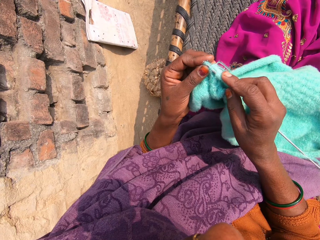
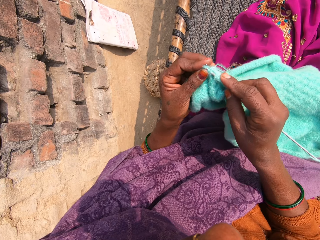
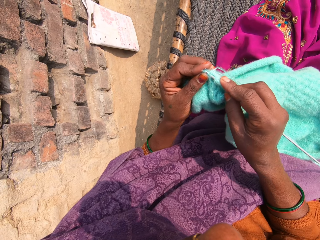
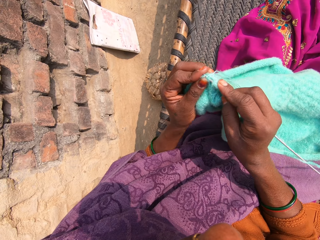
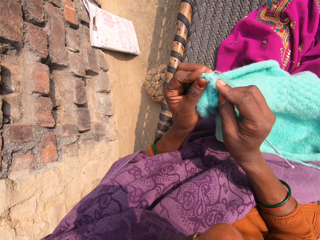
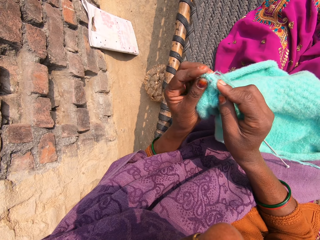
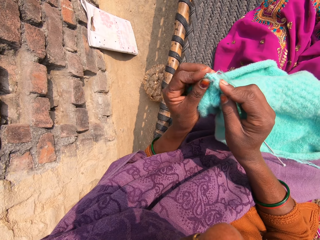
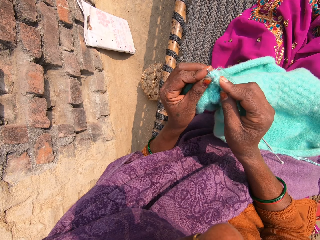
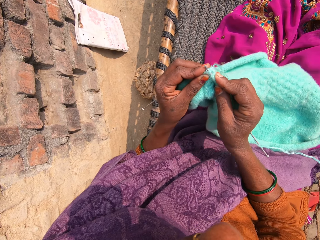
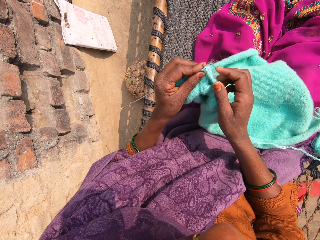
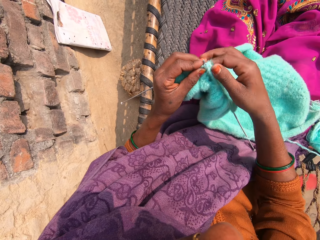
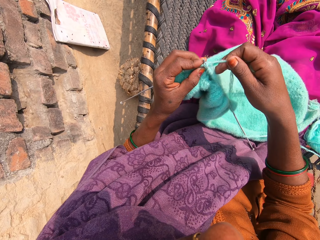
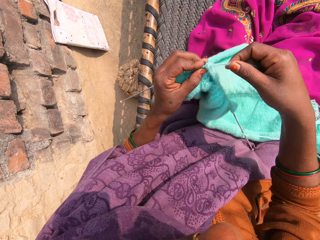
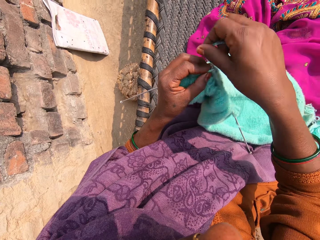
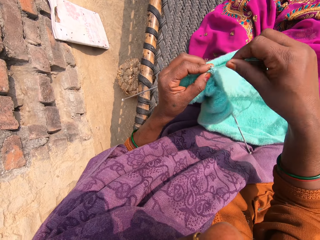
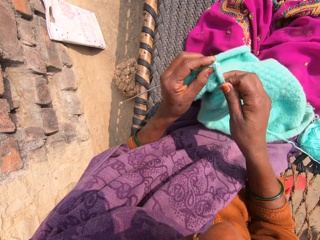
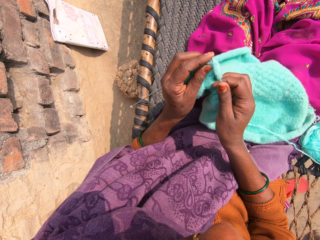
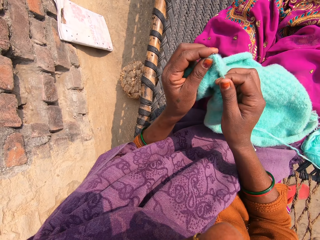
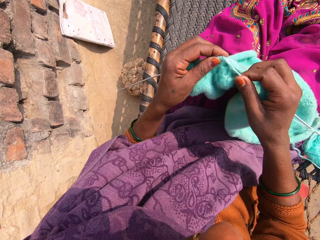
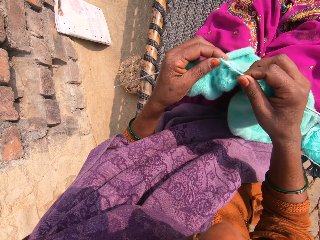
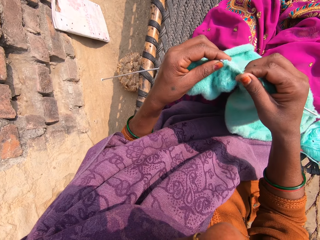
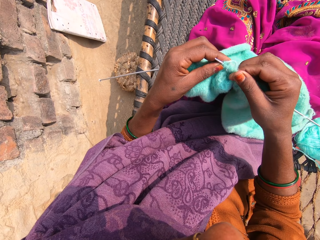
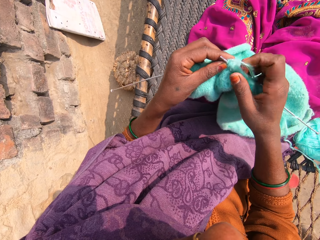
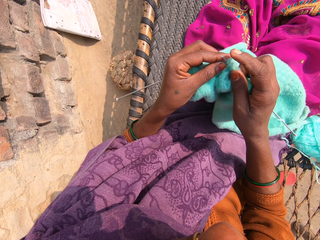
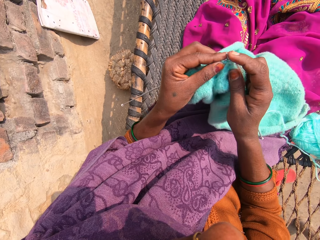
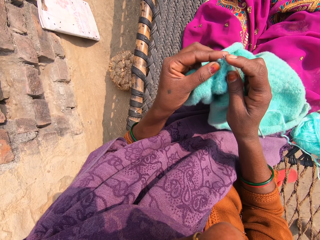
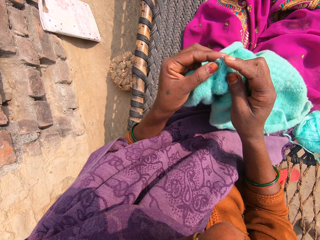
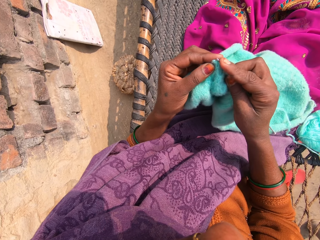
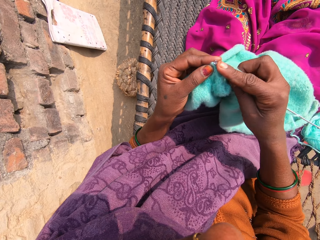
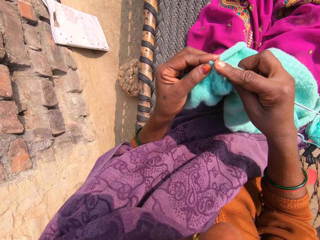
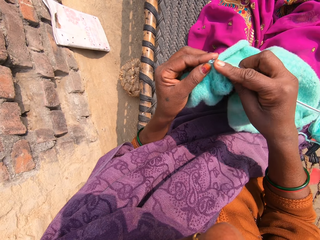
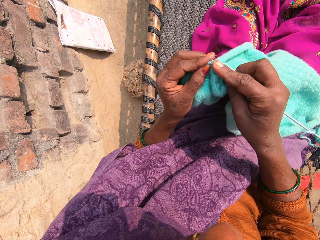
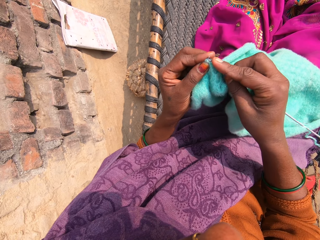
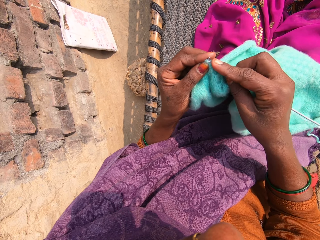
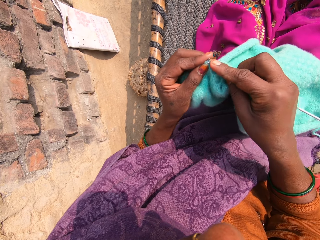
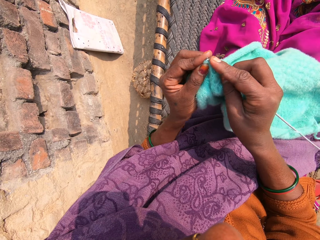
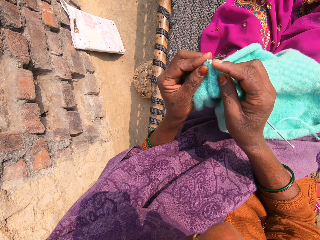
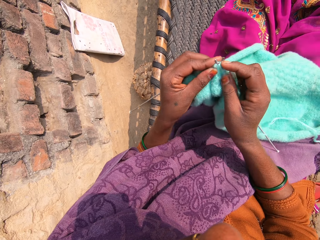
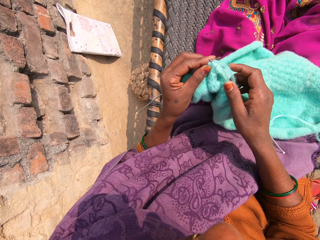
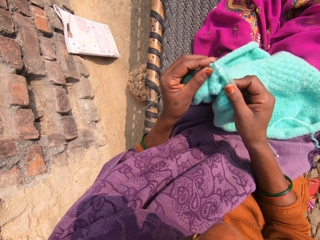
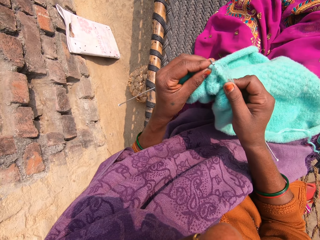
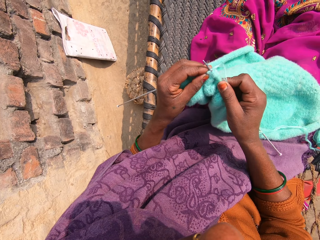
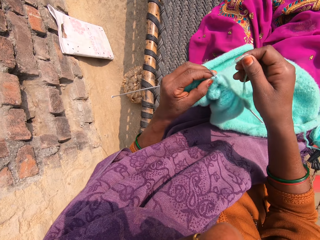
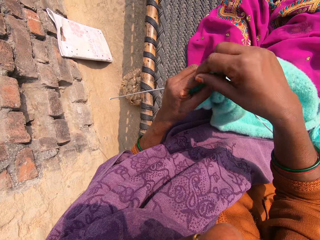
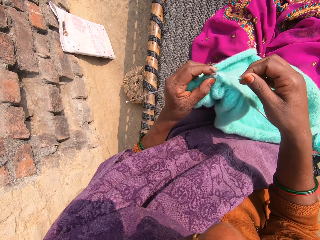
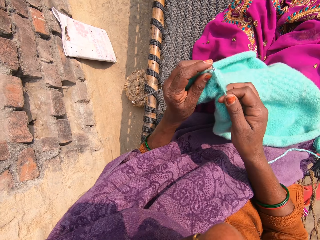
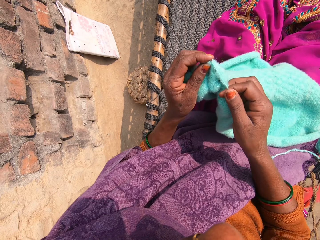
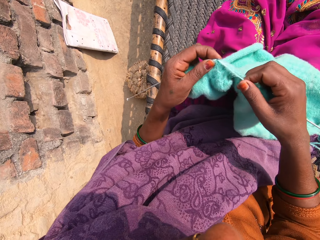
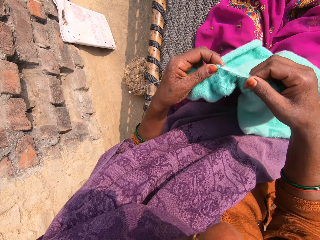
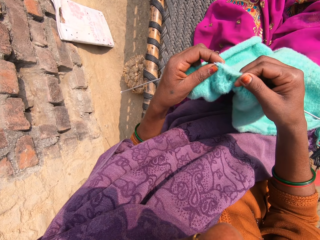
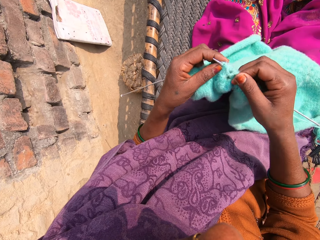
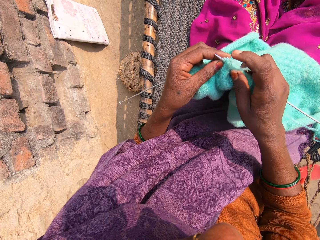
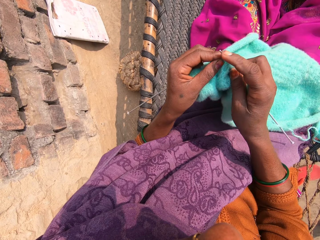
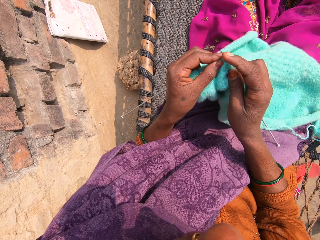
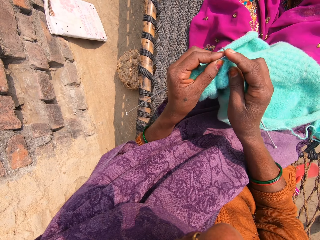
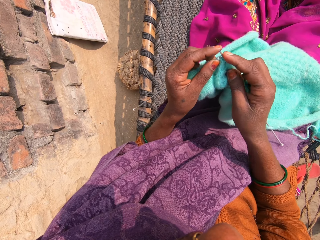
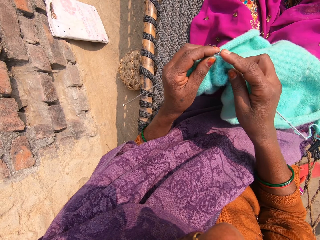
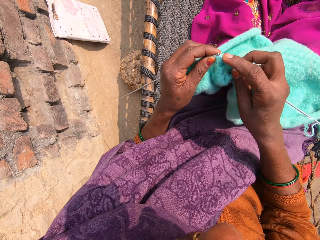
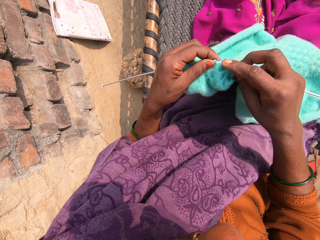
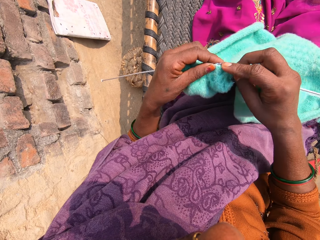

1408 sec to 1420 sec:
The camera wearer rolls the thread on the needle. They knit the fabric. They touch the needle. They roll the thread on the needle. They knit the fabric.

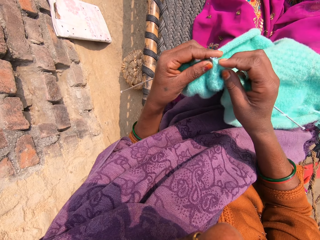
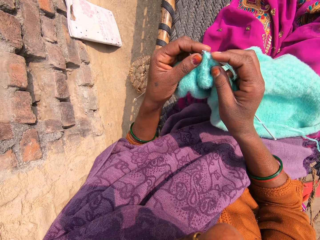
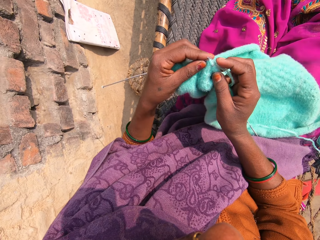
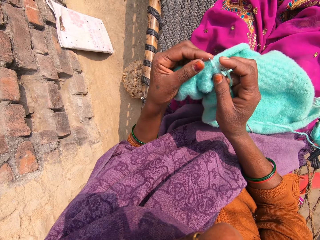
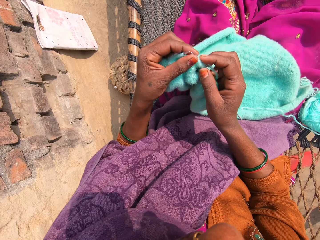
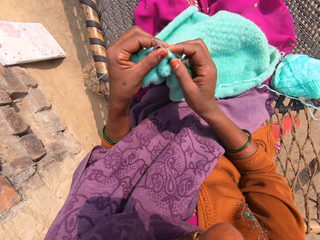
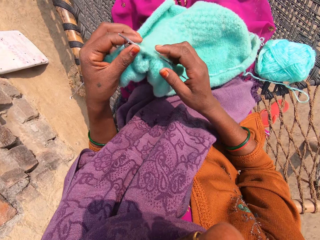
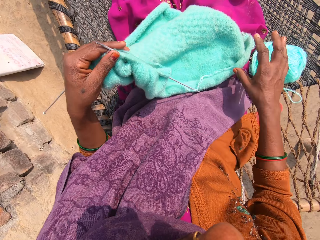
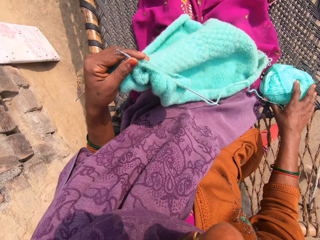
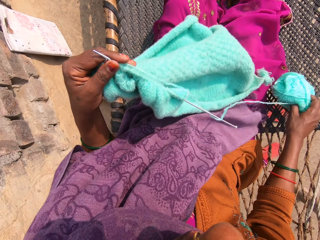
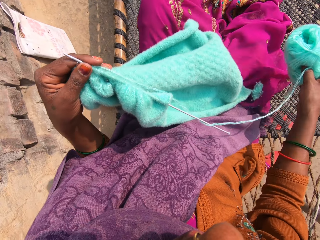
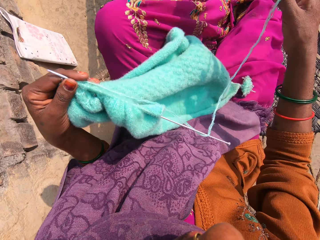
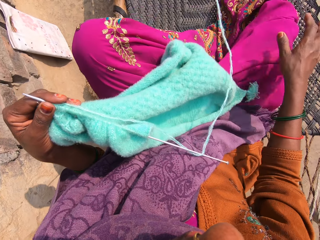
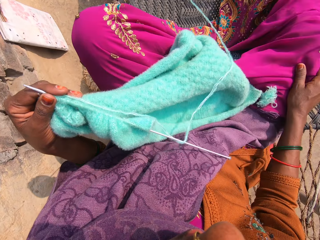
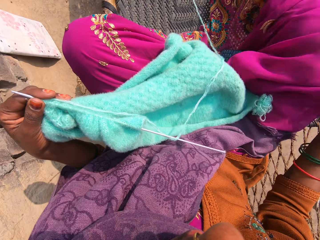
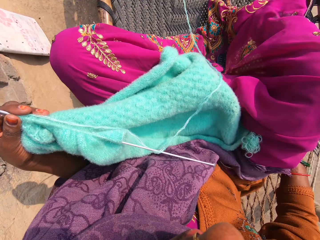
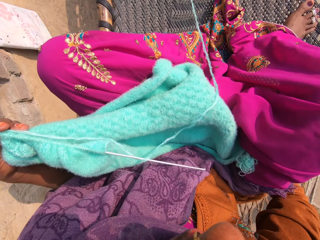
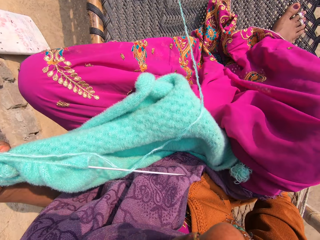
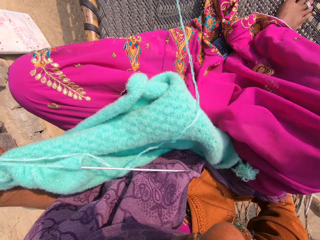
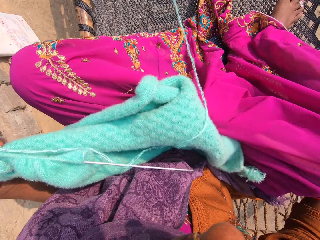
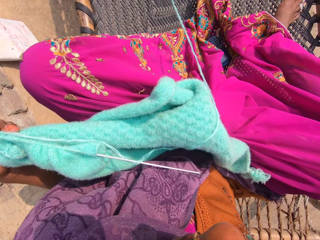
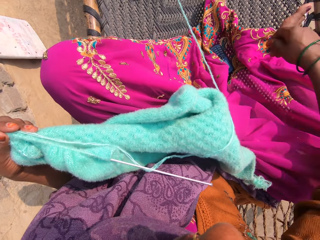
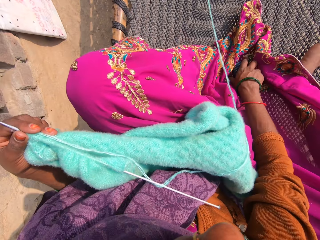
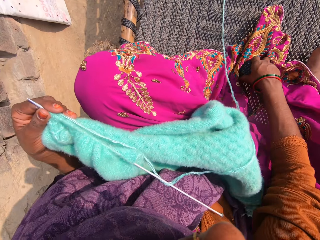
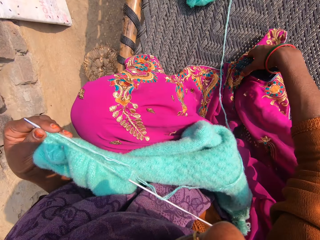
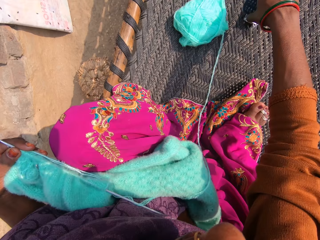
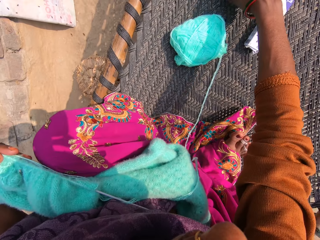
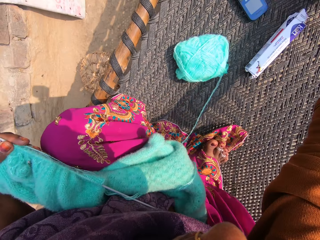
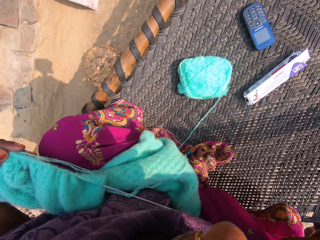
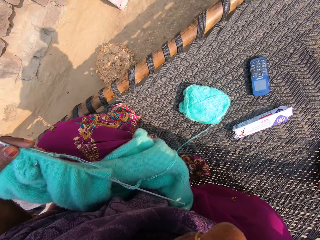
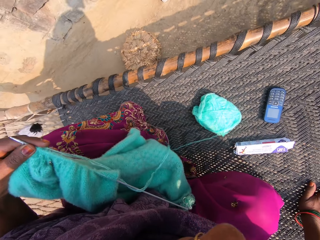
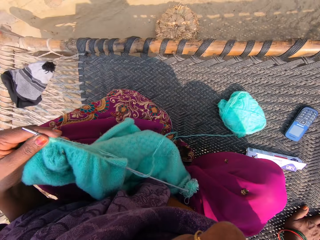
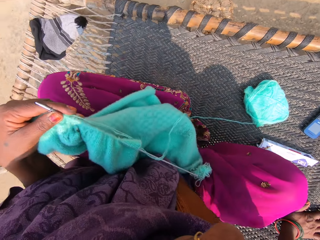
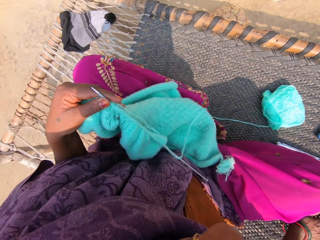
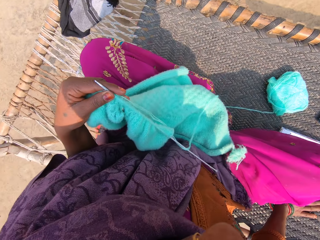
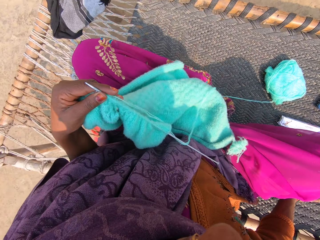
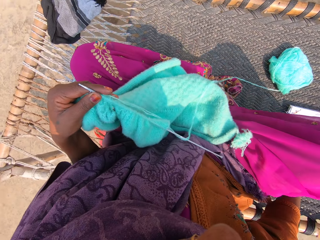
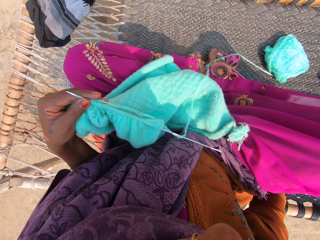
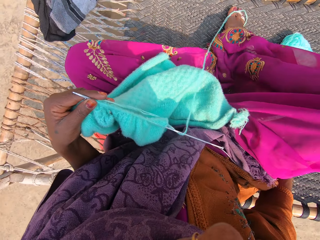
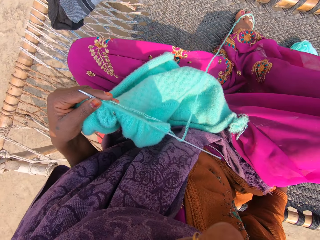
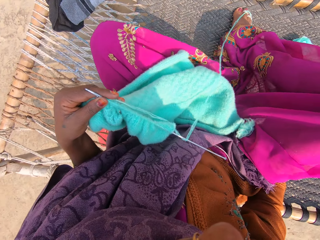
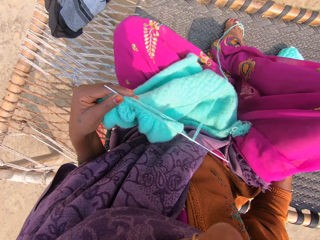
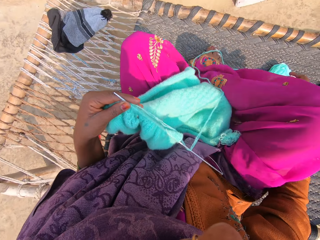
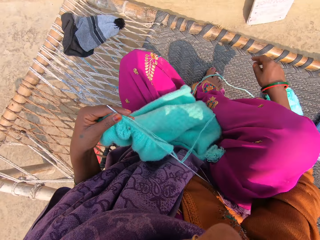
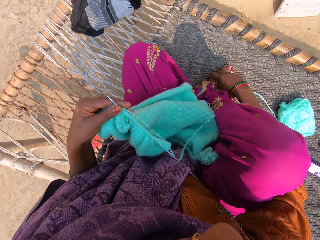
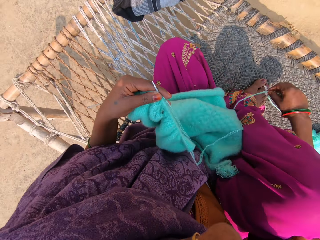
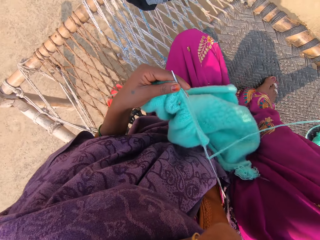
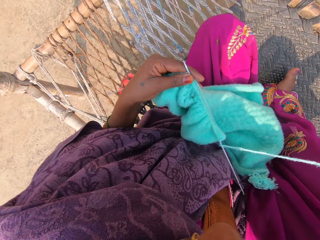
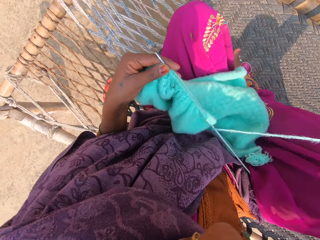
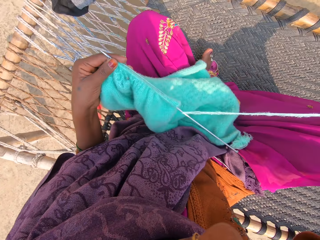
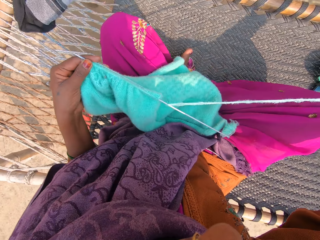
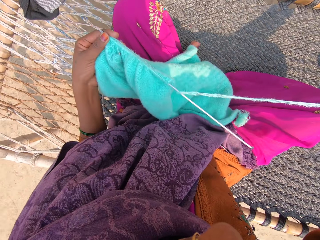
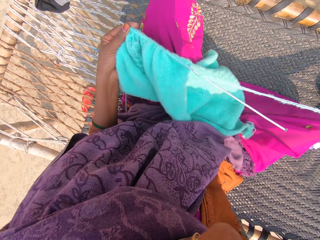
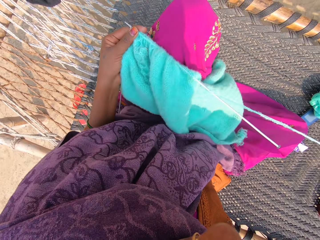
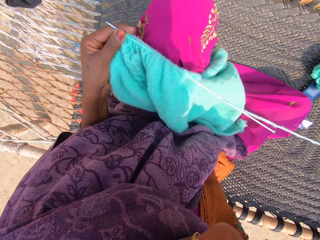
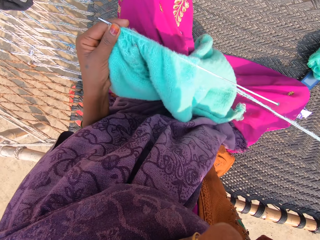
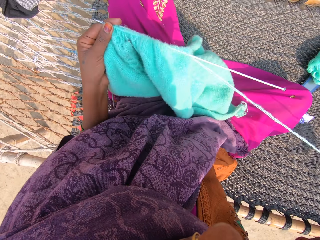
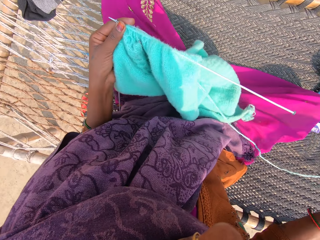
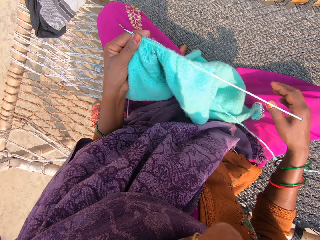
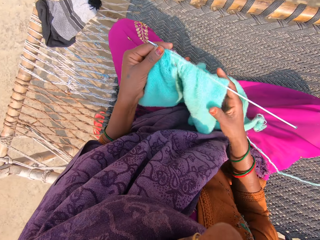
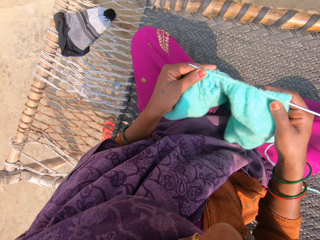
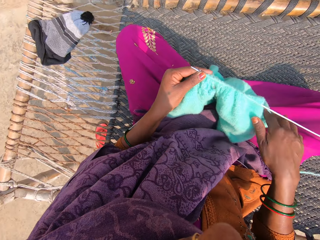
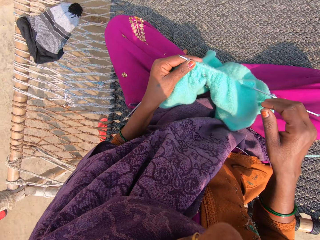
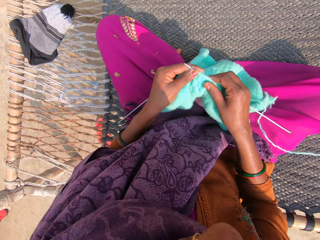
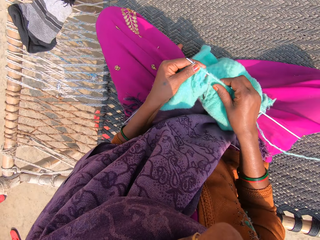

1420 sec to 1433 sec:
The camera wearer passes the needle to the left hand. She picks up wool or thread with her right hand. She moves the leg. She throws the wool on a swing bed with her right hand. She moves the leg and moves the hand. She picks up a phone with her right hand. She drops the phone on the swing bed. She puts the hand on the mat. She changes her position on the swing bed. She moves the legs. She moves the legs again. She moves the thread. She stretches a strand of the wool with her right hand. She moves the leg. She touches the thread. She moves the fabric.
